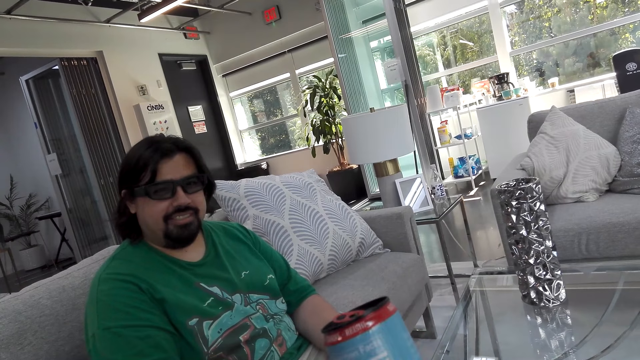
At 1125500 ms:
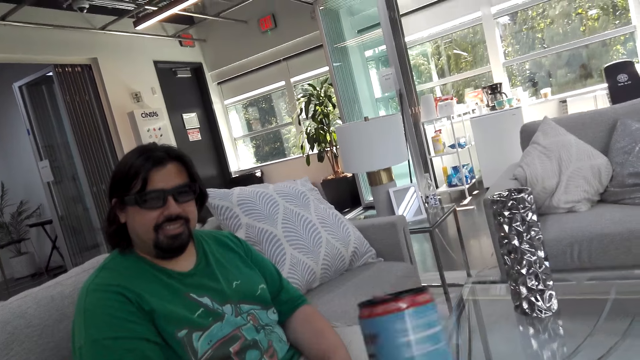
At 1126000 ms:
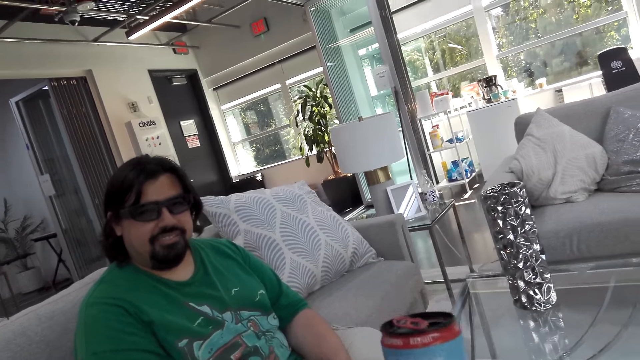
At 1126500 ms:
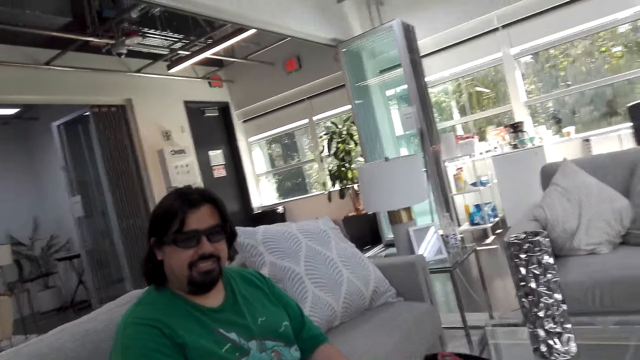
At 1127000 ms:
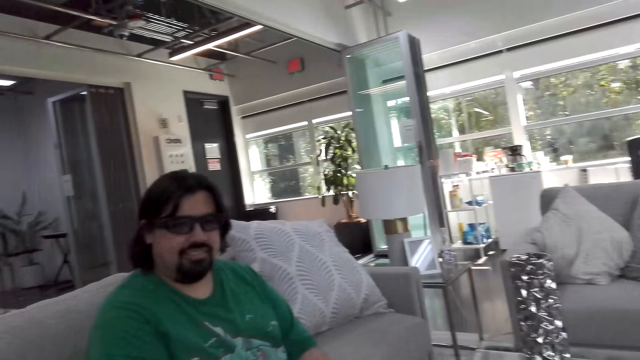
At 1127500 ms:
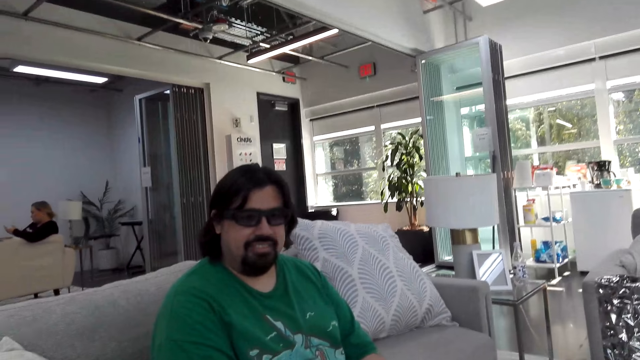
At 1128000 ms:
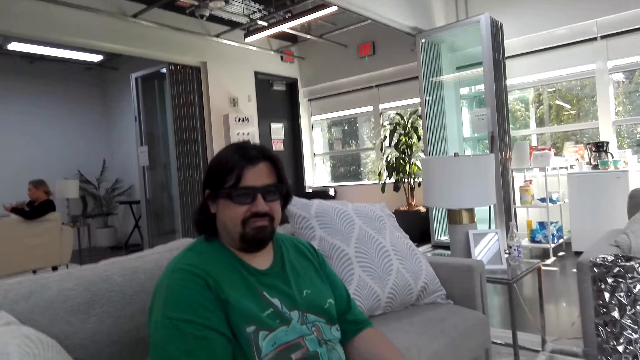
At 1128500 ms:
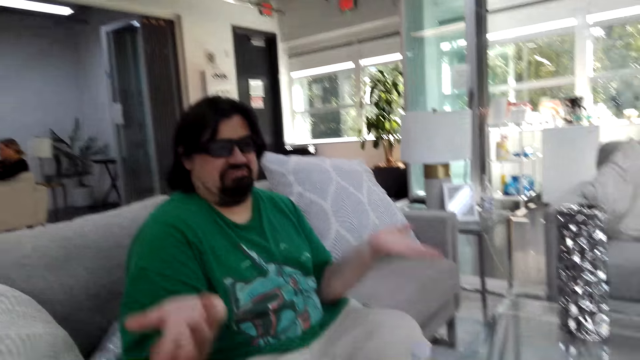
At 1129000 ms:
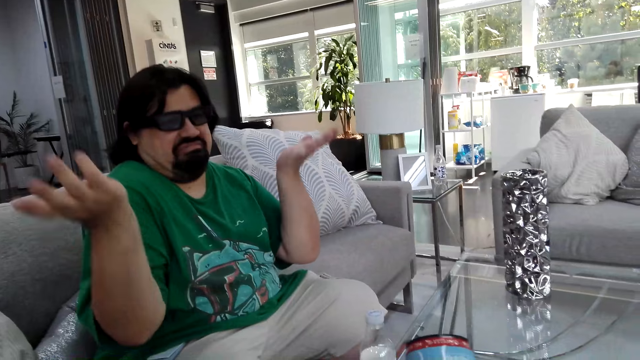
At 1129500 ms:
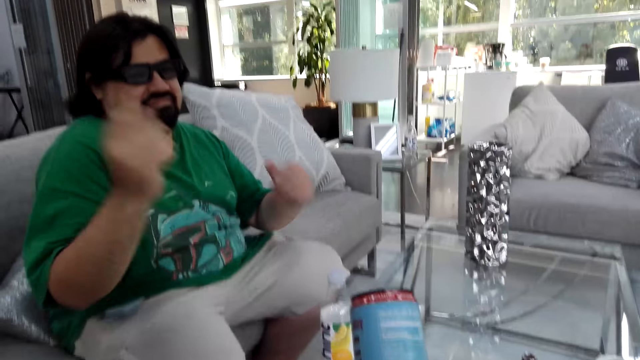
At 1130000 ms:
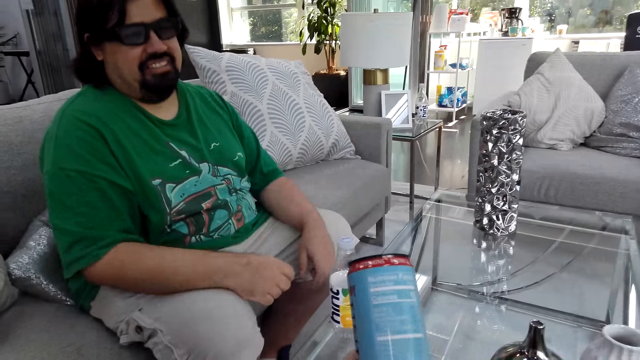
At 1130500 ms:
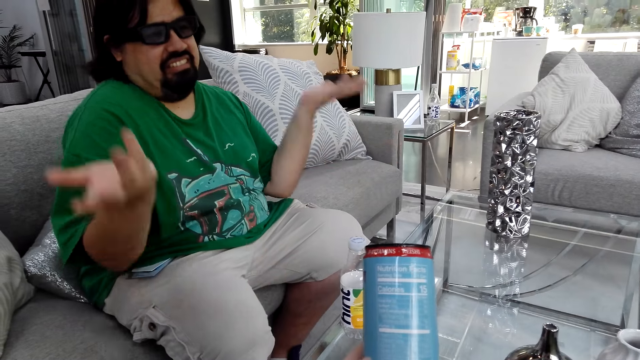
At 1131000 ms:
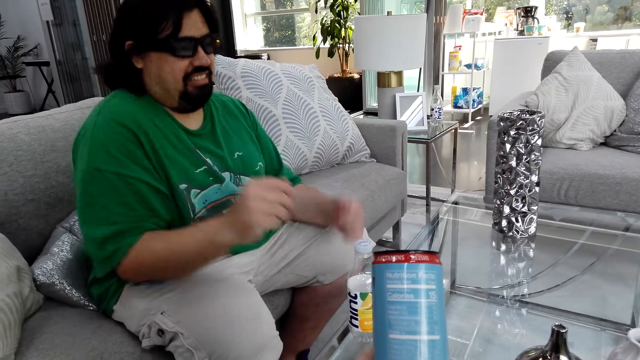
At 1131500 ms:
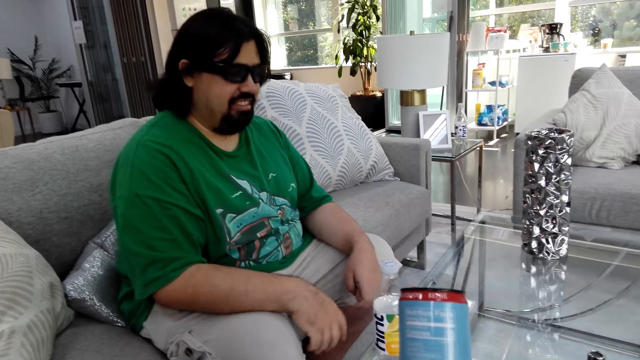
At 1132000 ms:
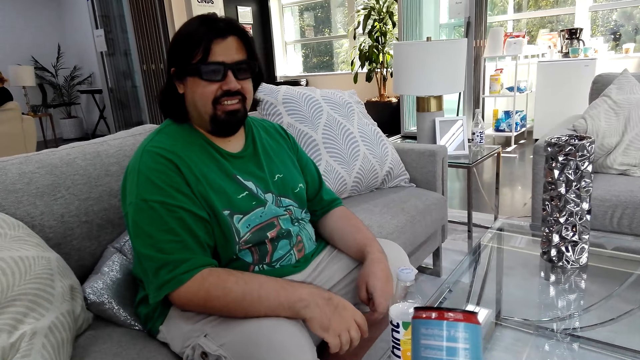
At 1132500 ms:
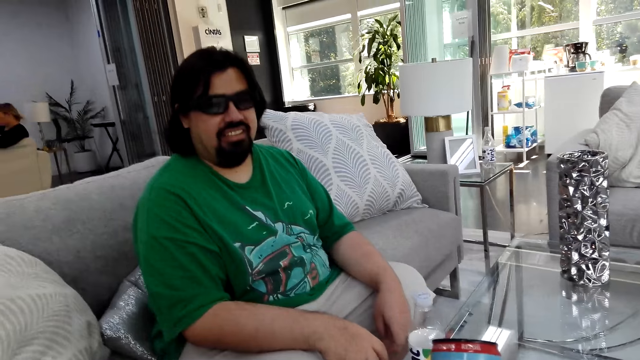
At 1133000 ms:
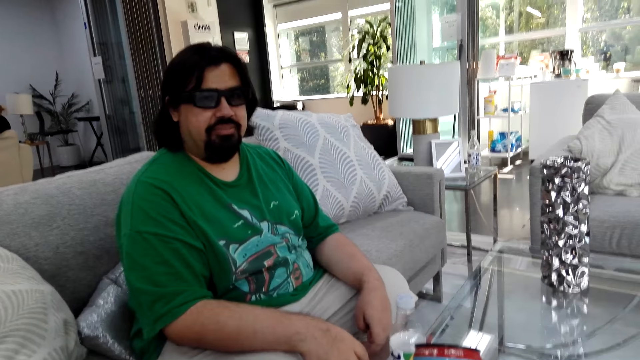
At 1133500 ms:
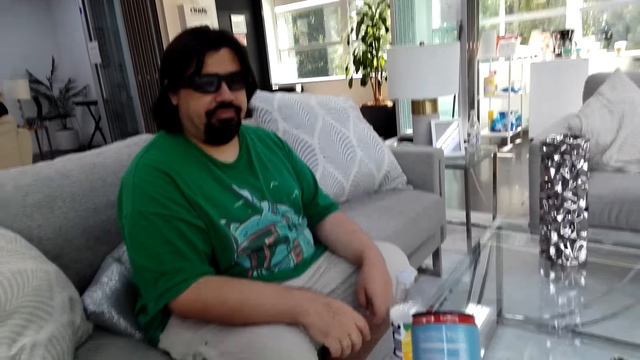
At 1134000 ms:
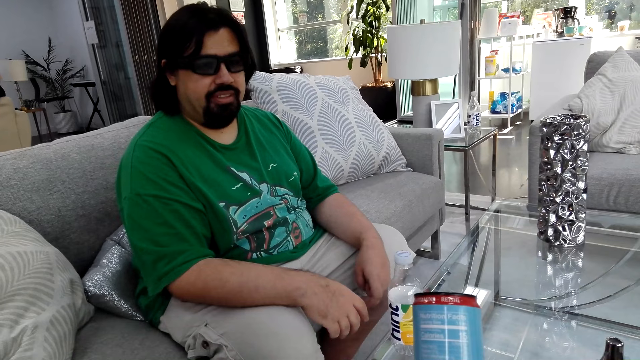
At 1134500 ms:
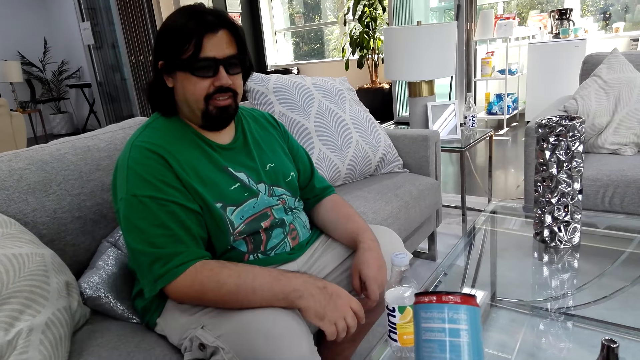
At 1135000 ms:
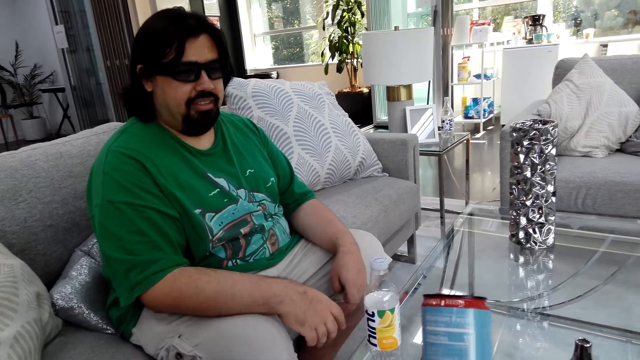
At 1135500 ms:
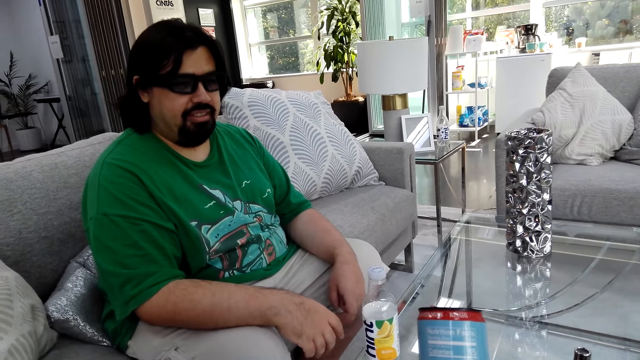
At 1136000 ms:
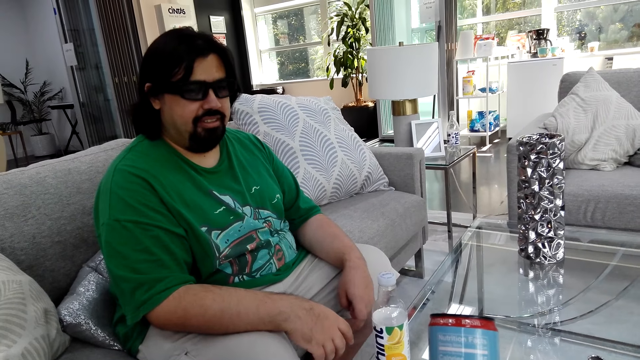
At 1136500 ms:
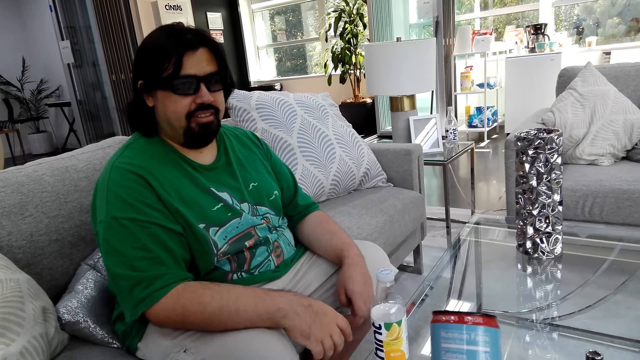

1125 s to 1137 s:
The camera wearer talks and moves the can in her hand. A man talks. The camera wearer talks with the man. The man moves his hands. The camera wearer talks.

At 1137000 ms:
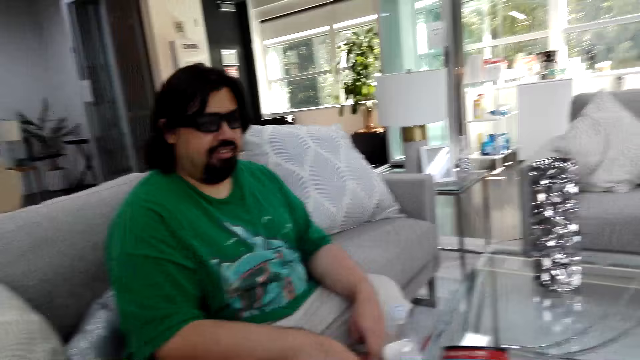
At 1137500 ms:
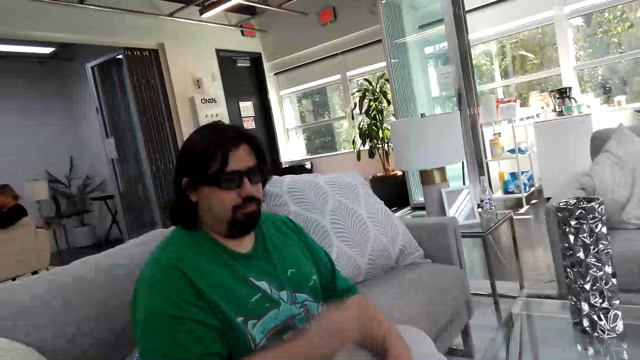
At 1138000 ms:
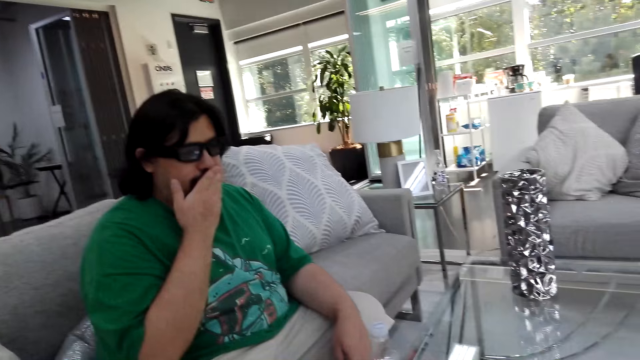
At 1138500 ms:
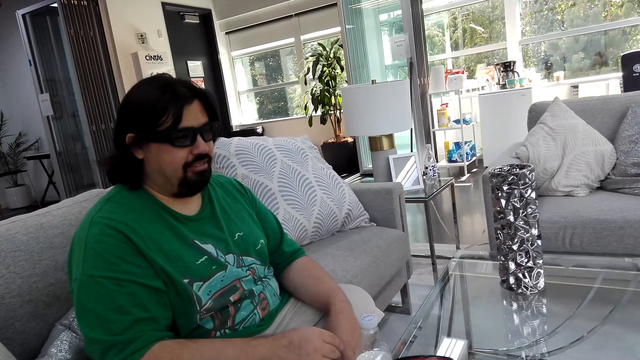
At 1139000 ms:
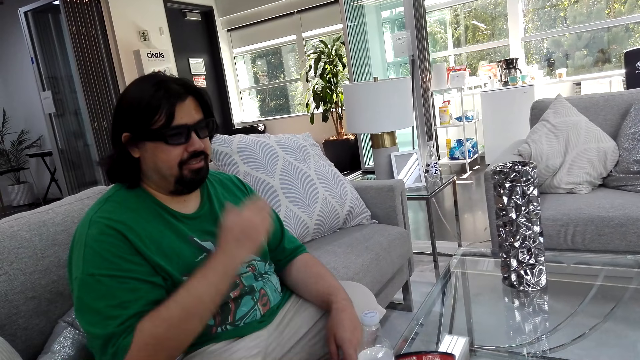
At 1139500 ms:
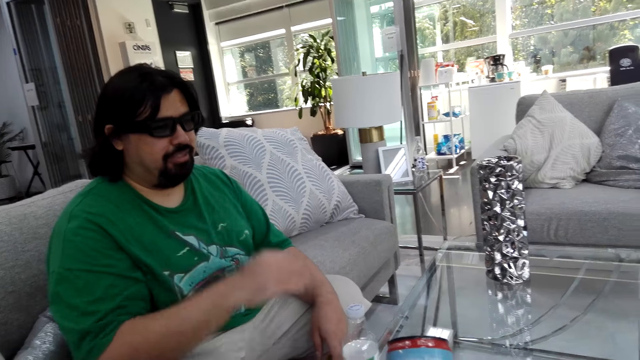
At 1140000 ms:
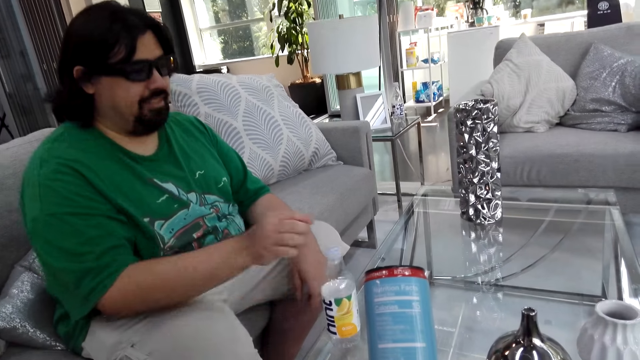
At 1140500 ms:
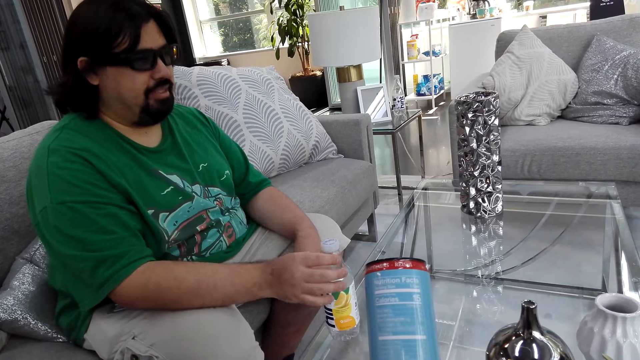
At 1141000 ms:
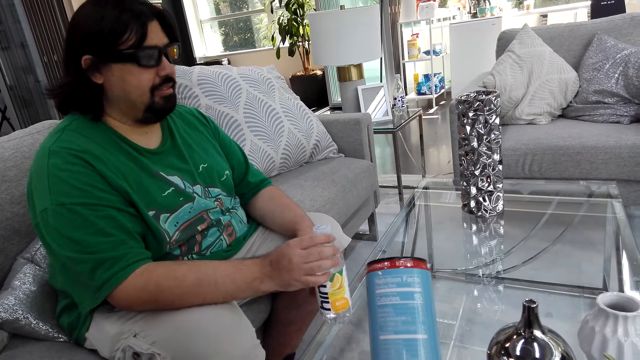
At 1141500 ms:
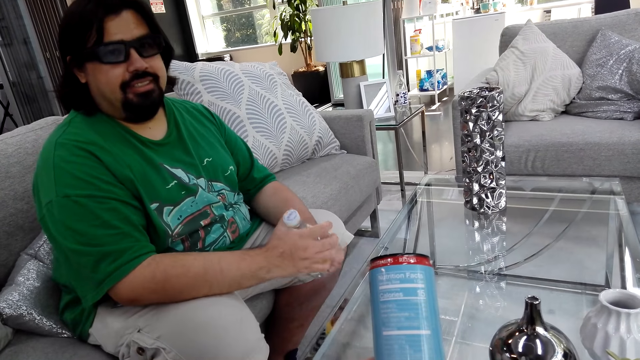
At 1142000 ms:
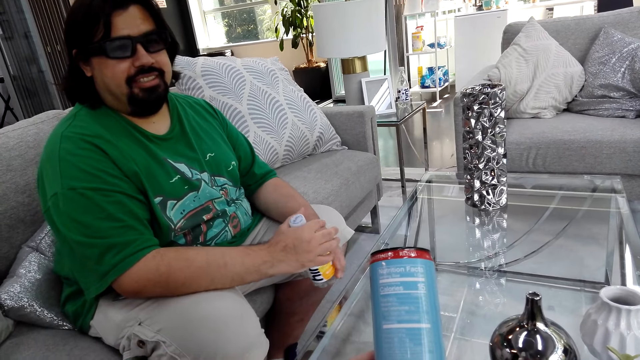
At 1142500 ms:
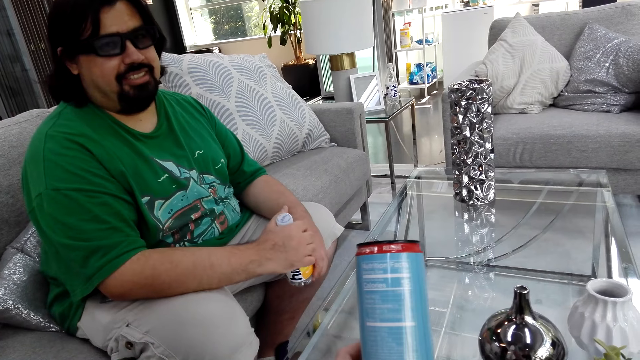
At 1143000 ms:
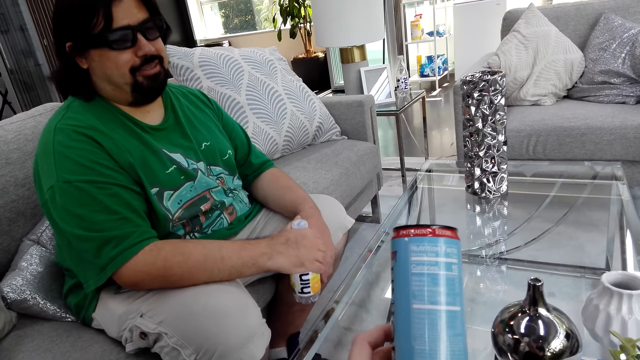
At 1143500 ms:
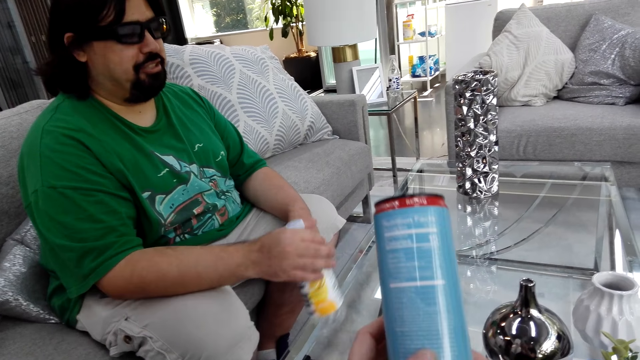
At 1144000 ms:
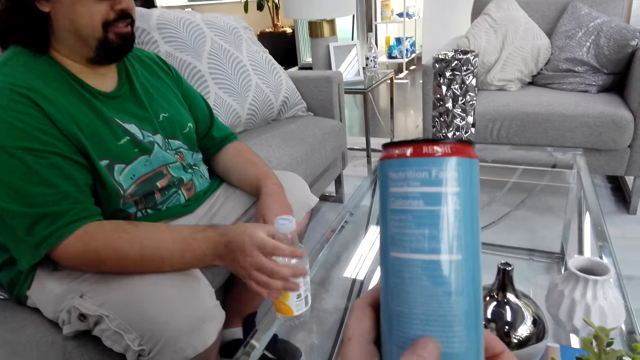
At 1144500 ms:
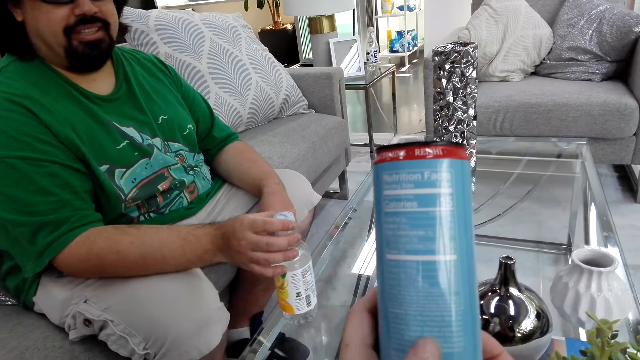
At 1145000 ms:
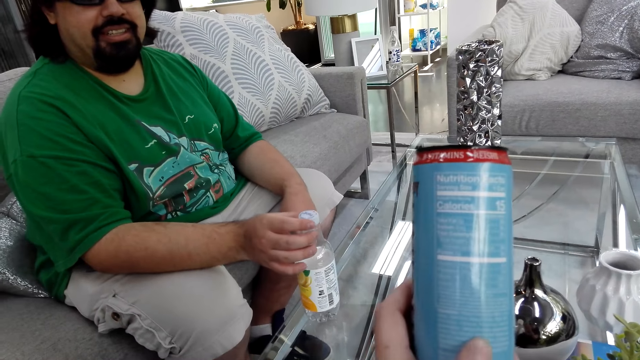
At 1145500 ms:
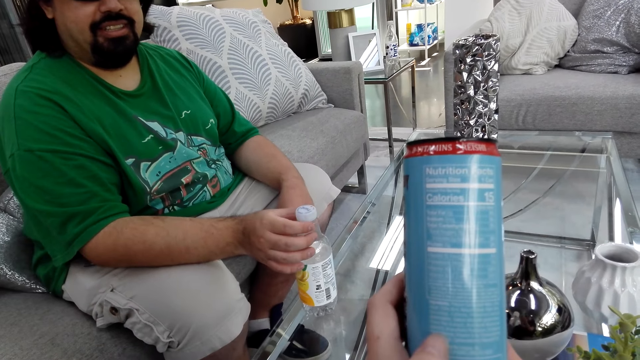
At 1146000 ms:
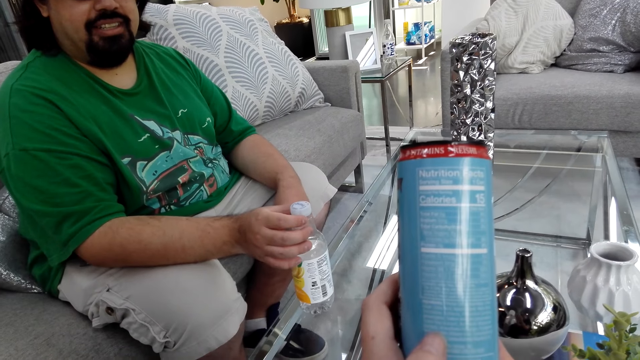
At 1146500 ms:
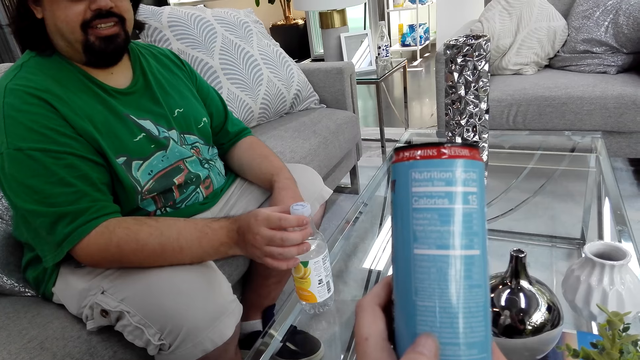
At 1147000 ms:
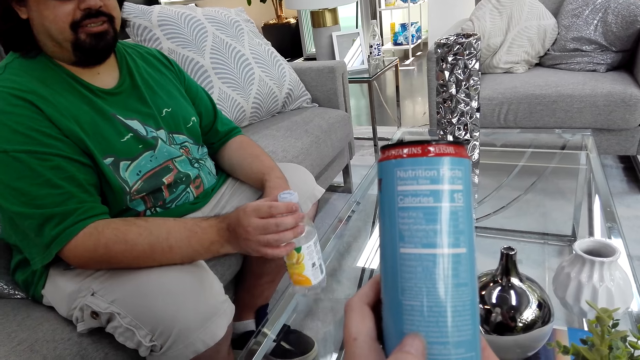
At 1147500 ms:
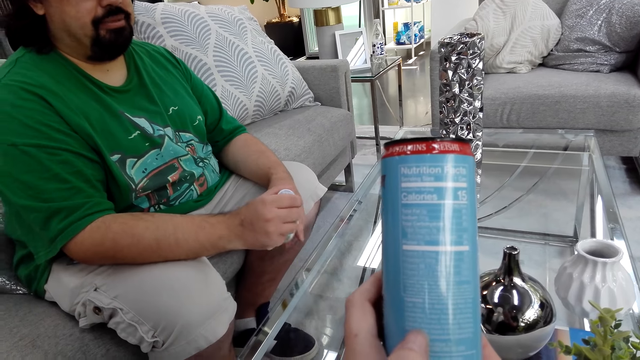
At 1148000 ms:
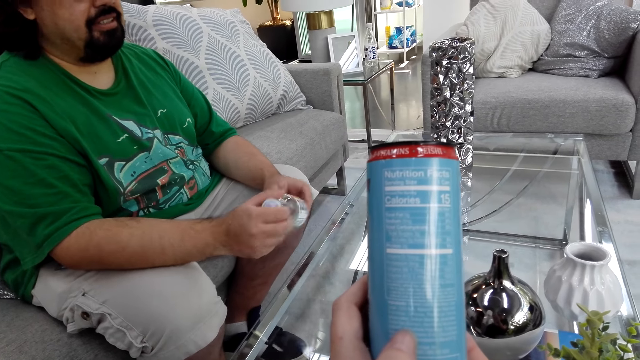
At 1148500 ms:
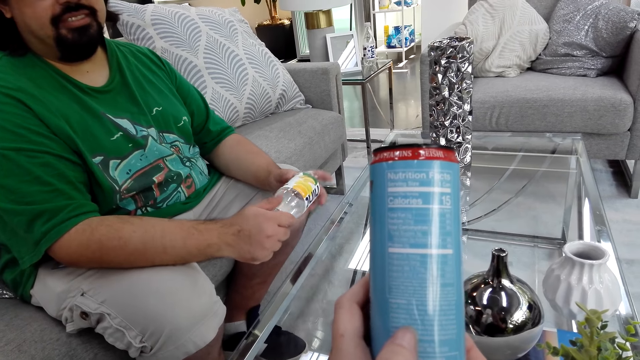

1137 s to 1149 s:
A man touches his mouth, talks, and moves his hand. He takes the water bottle on the table and holds the water bottle in his hands. The camera wearer stares at a can. The man puts the water bottle on the table. The camera wearer talks. The man talks.
